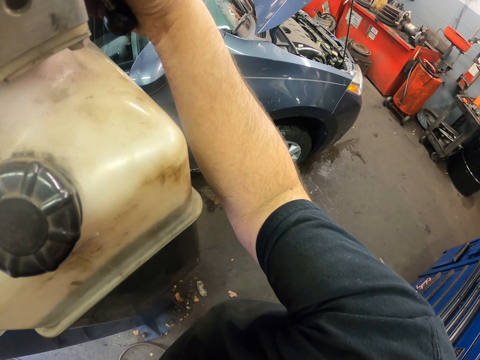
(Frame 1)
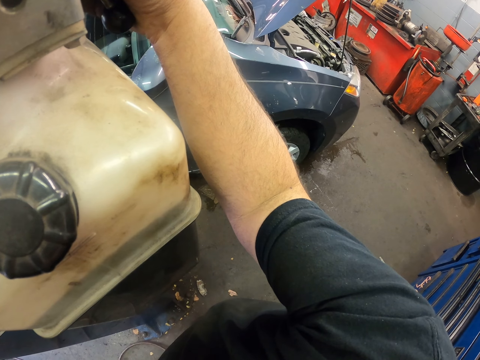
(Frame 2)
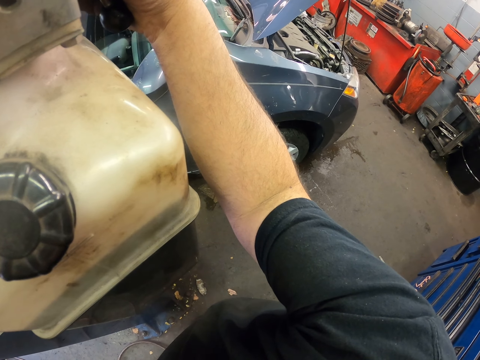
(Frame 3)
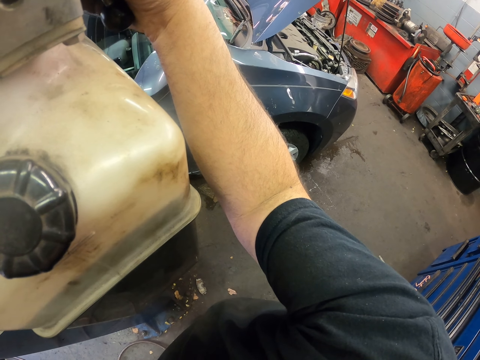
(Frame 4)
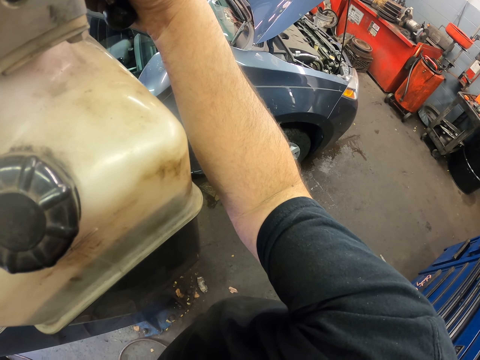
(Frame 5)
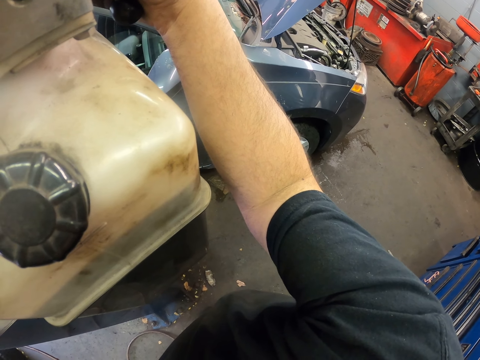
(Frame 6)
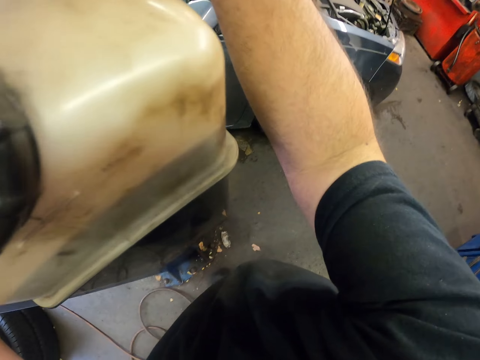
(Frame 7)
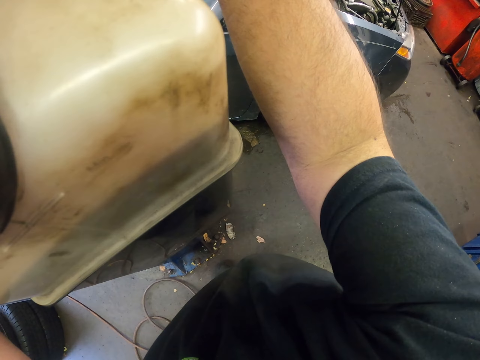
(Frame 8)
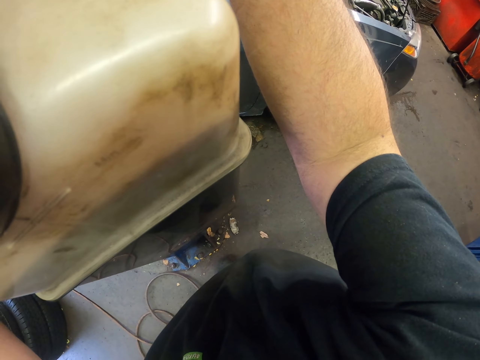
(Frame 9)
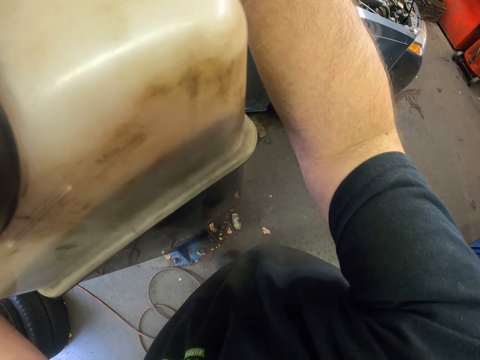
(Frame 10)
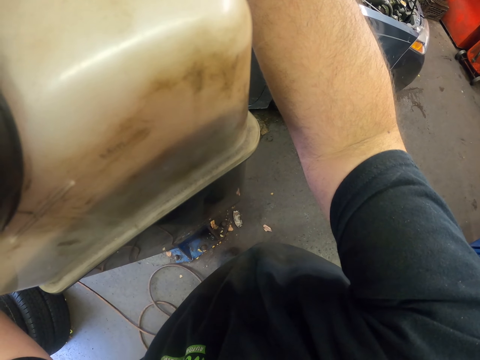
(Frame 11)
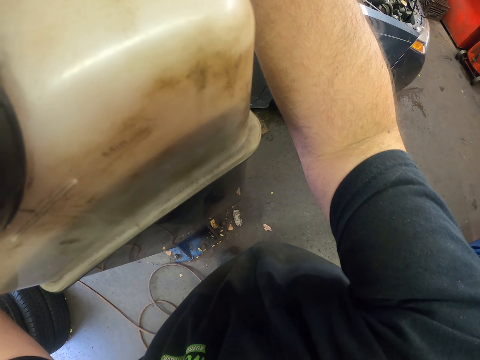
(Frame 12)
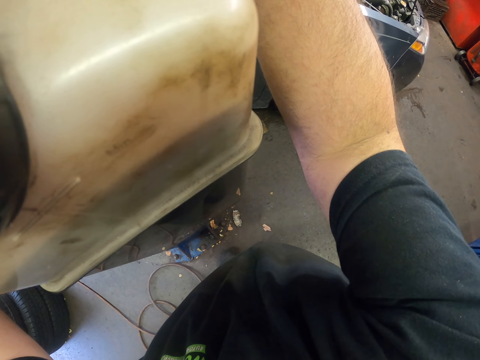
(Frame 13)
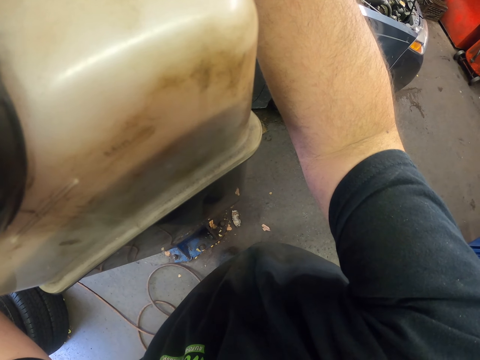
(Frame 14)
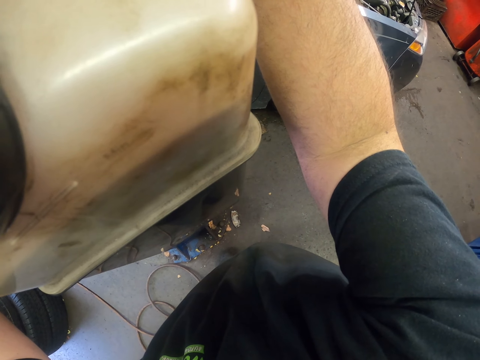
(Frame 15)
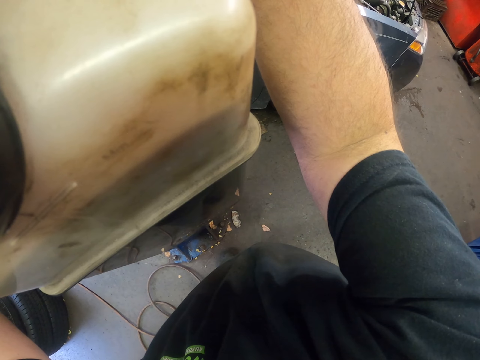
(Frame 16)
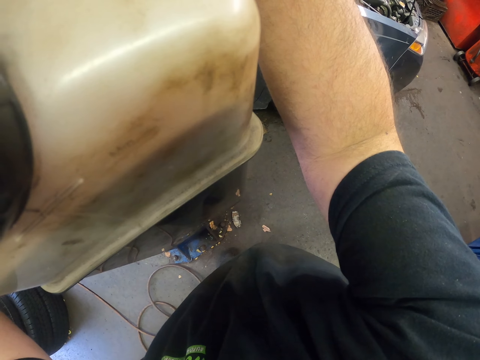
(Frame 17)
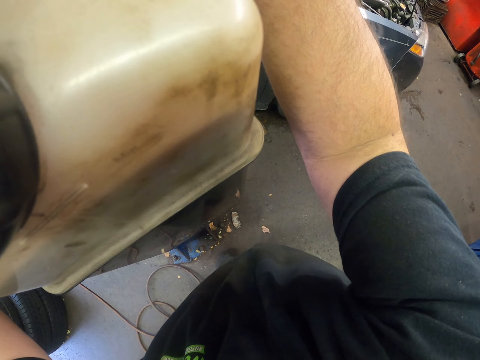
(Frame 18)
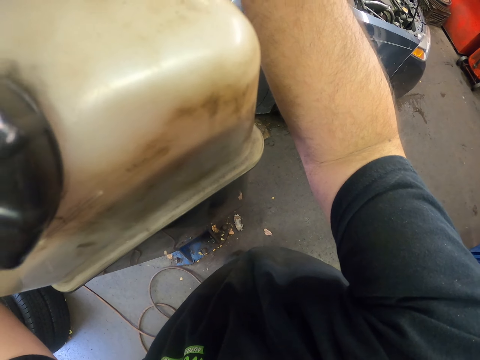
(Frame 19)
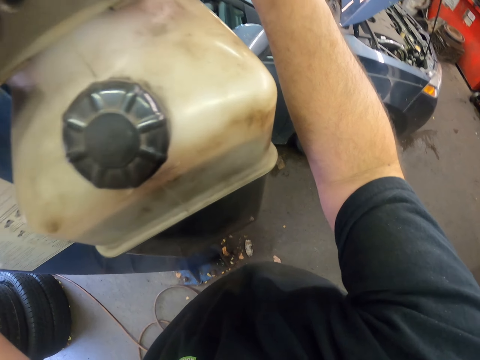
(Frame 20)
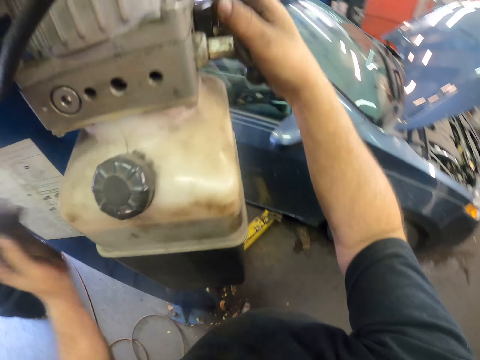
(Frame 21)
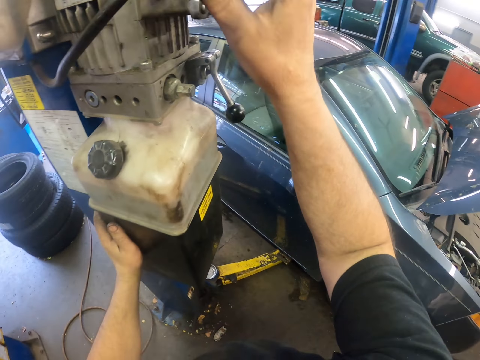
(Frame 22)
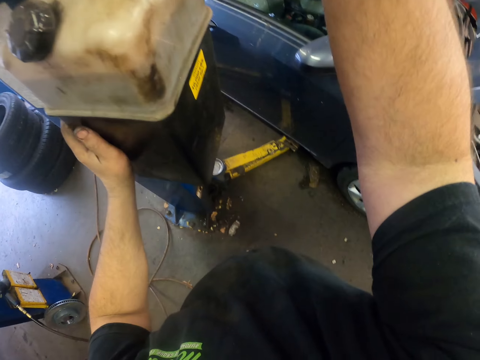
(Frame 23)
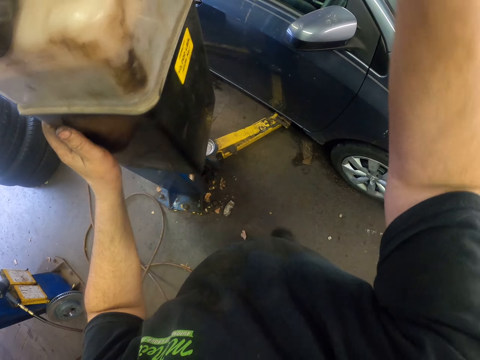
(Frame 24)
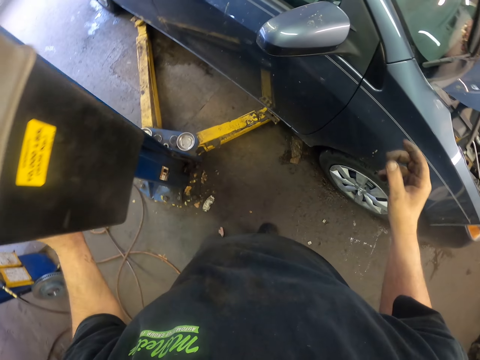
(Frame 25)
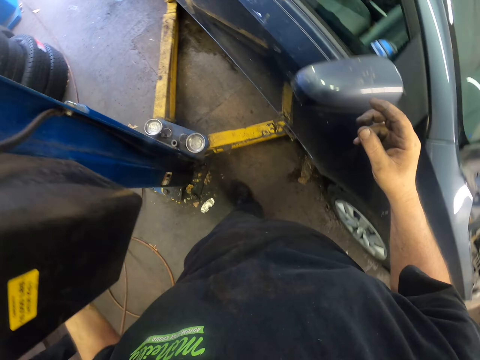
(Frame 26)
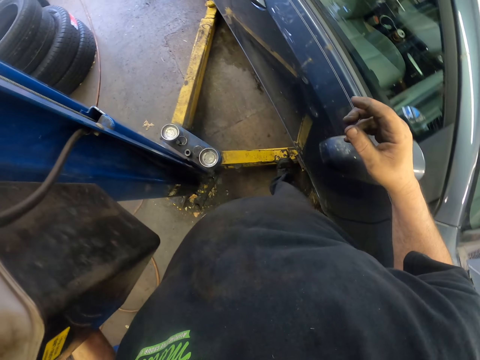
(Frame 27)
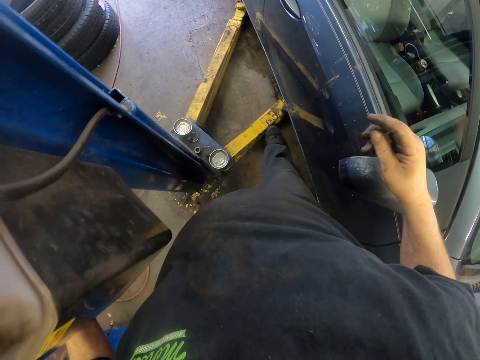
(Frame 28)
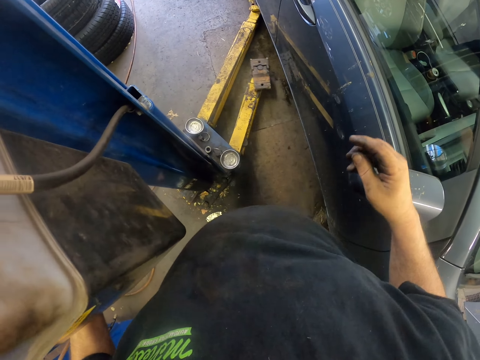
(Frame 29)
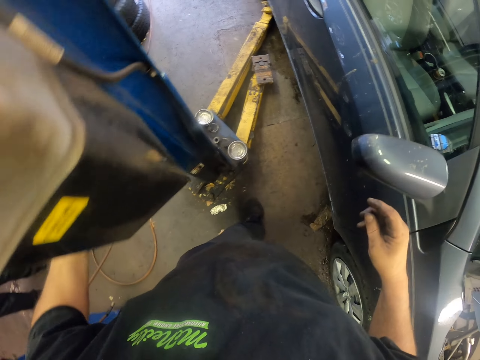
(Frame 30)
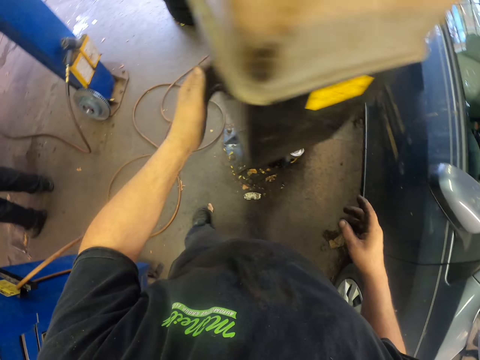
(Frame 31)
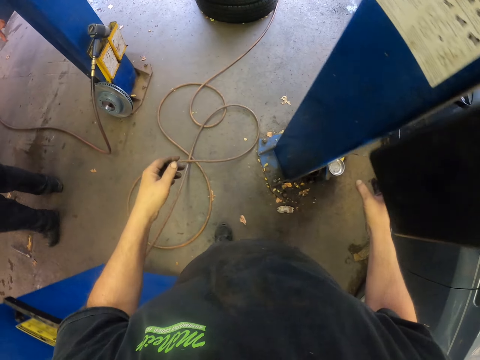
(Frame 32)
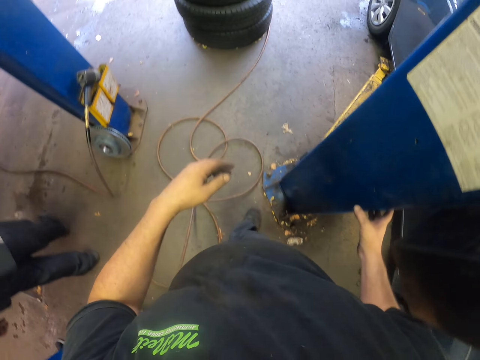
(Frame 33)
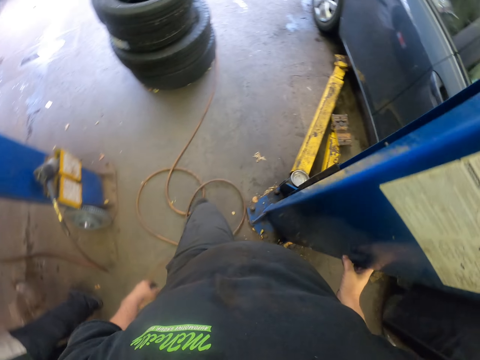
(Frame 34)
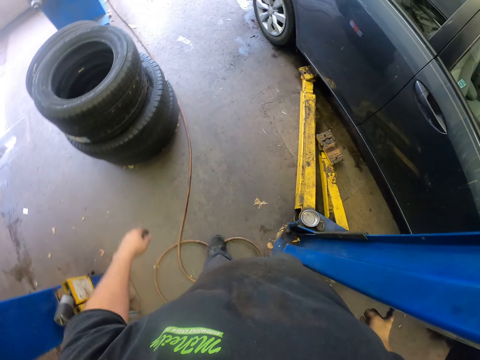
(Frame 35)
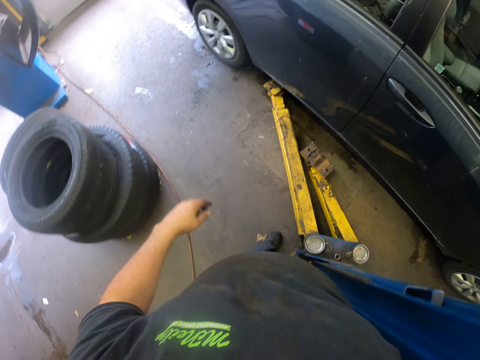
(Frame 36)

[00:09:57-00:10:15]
The camera wearer stops lowering the car. They do something. They touch something. They move a metal with the leg. They walk around the workshop.

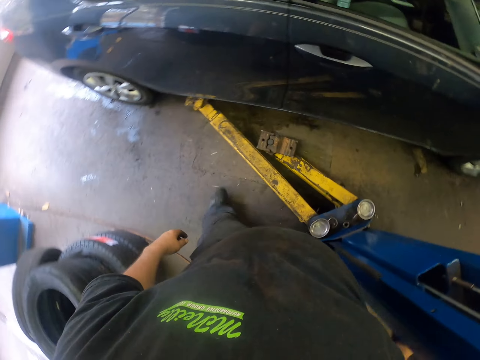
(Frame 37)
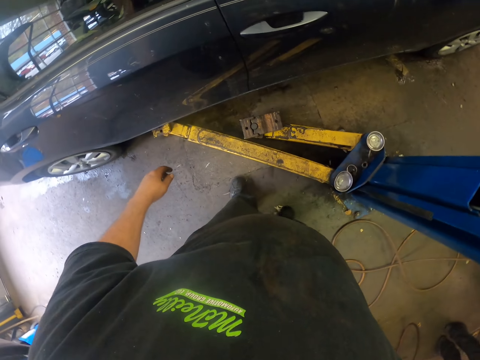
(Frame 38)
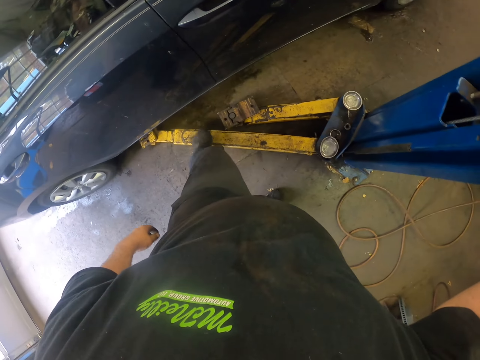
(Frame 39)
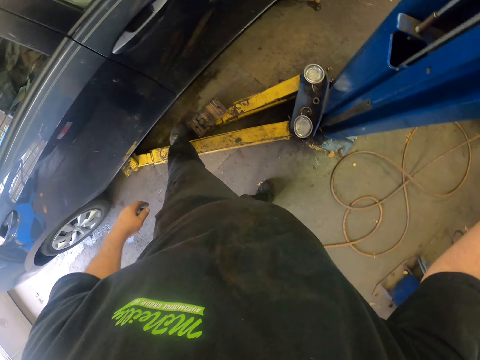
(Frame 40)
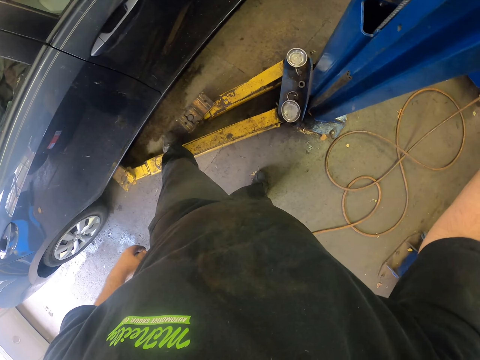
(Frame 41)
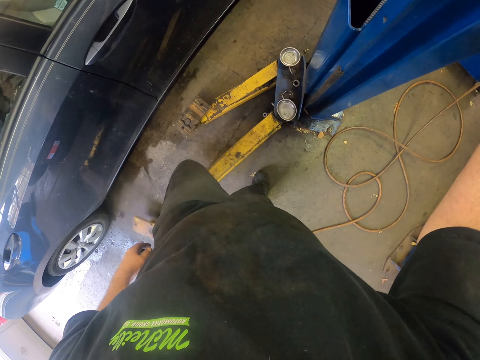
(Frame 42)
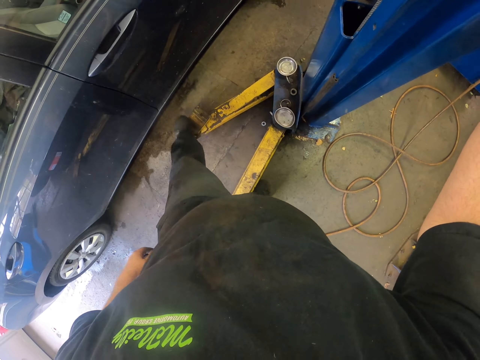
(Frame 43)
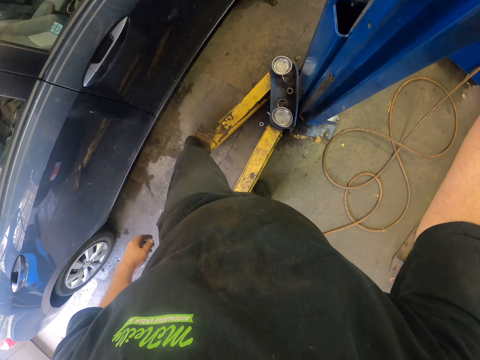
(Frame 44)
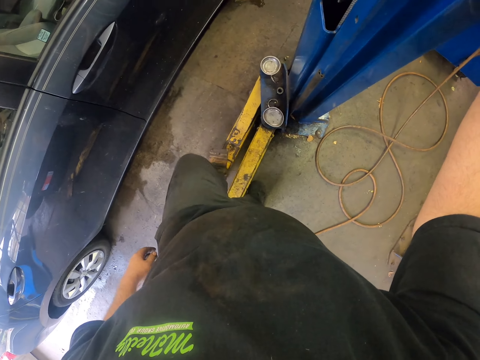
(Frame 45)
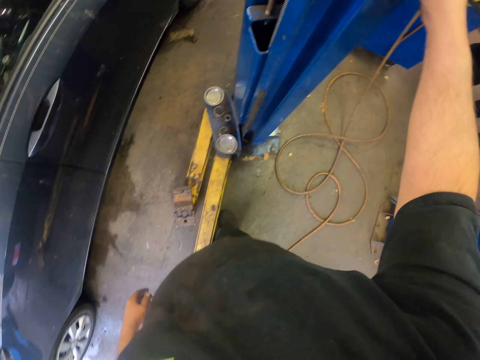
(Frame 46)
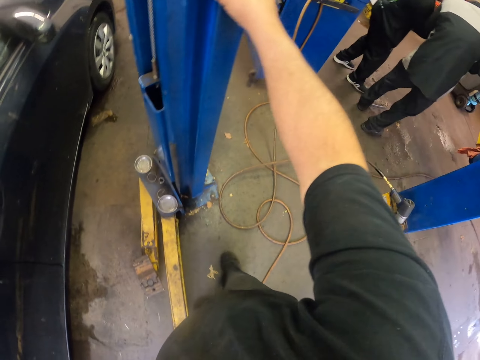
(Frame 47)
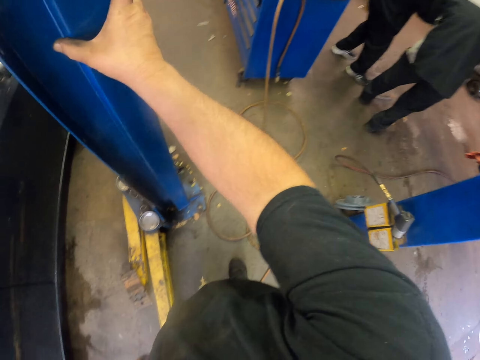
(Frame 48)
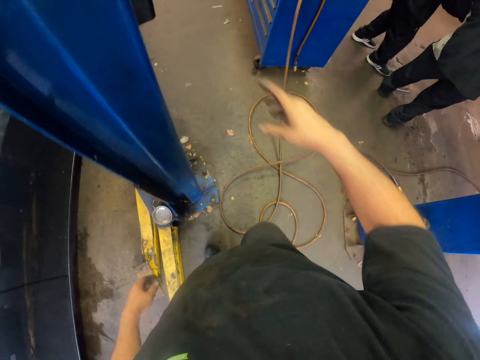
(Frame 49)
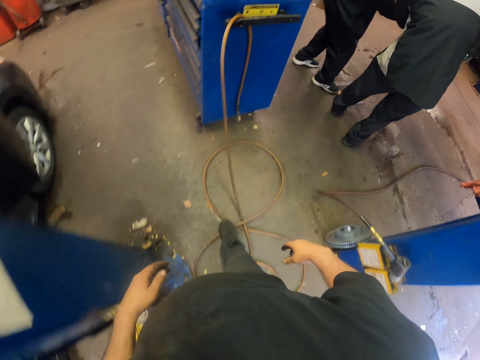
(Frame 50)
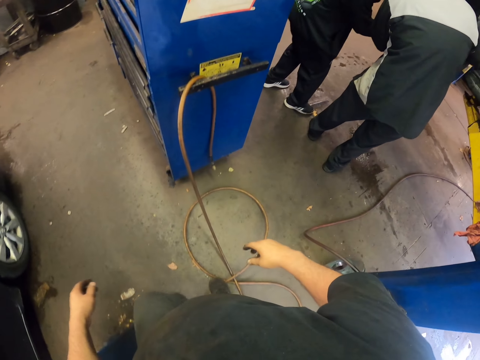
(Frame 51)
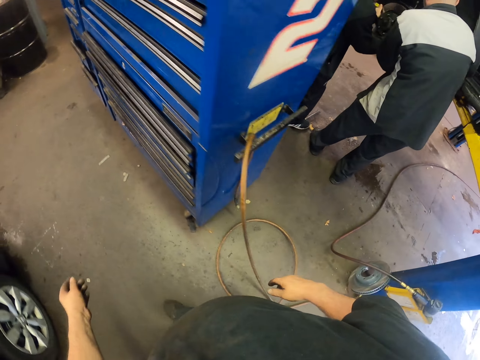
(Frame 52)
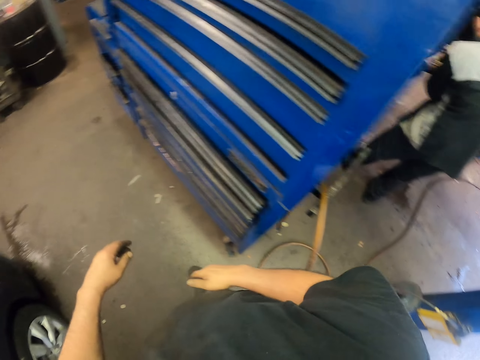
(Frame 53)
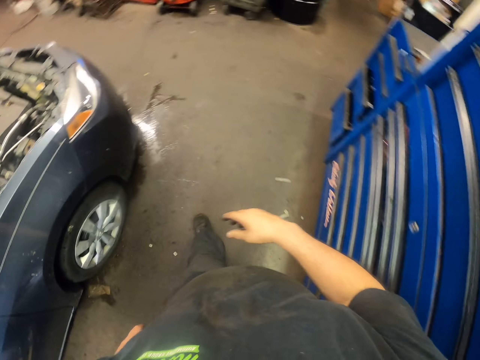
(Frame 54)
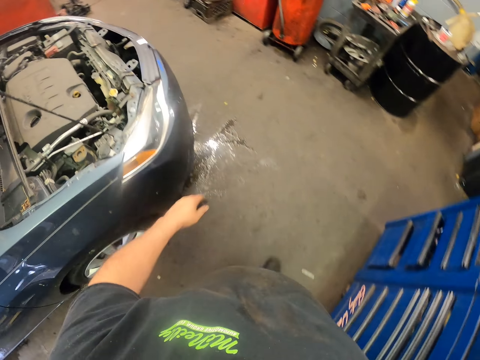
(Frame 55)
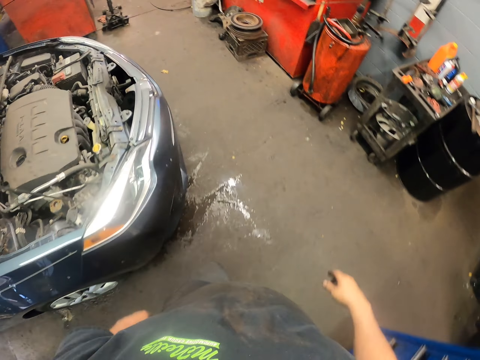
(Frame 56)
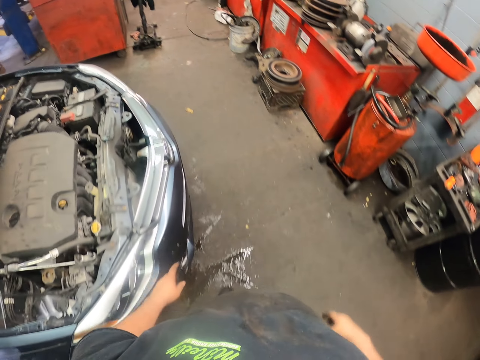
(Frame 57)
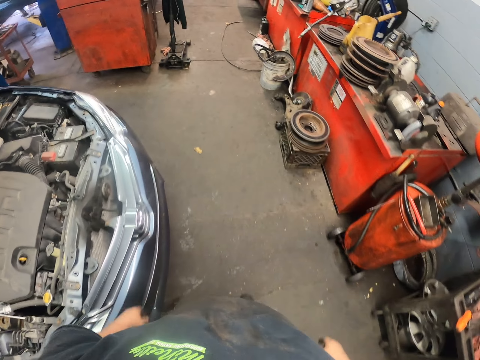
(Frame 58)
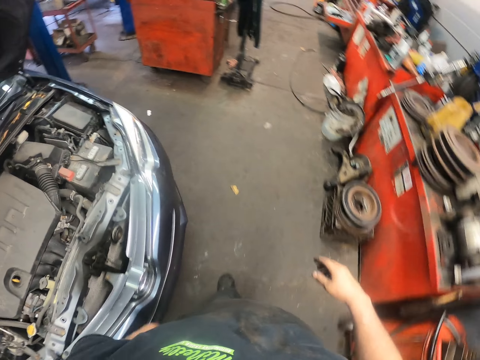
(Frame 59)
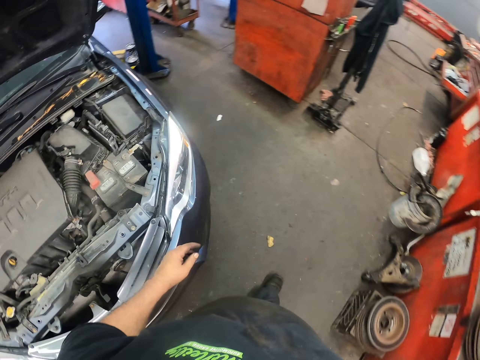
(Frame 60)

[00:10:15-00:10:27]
The camera wearer pushes a metal with his leg. He pushes another metal with his leg. He walks around the workshop.
